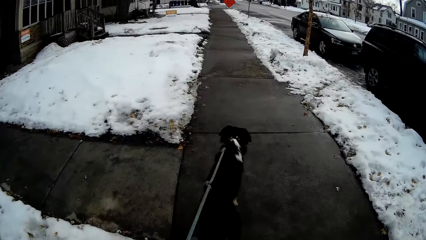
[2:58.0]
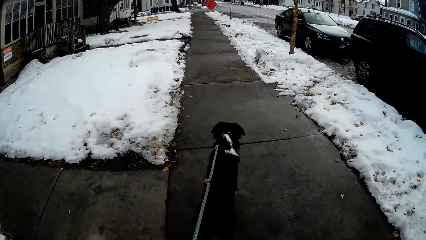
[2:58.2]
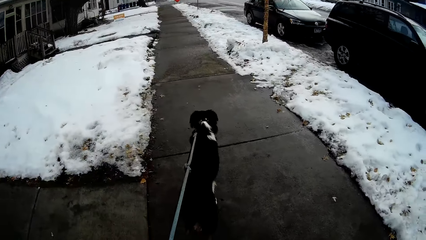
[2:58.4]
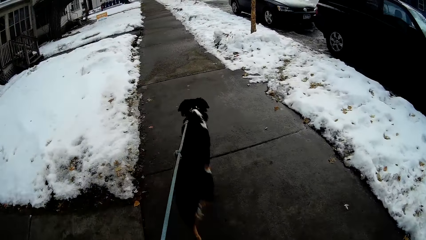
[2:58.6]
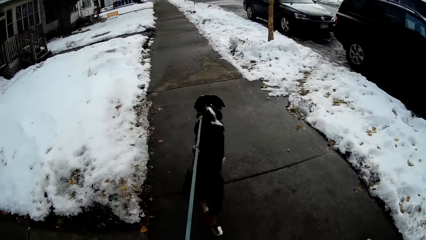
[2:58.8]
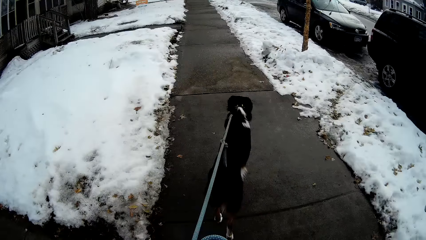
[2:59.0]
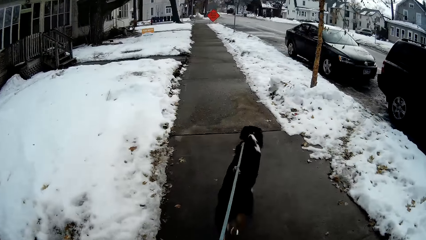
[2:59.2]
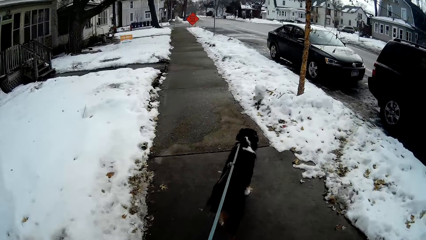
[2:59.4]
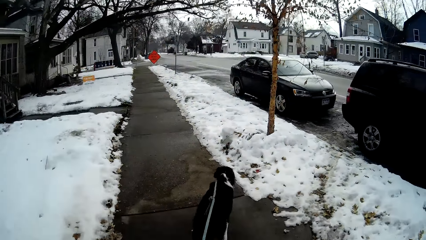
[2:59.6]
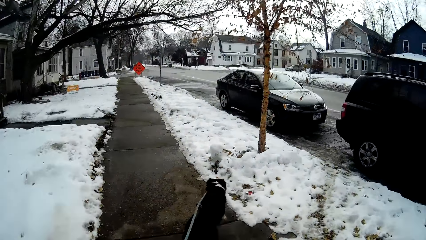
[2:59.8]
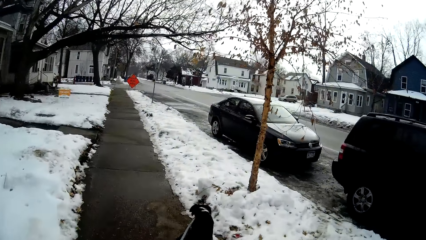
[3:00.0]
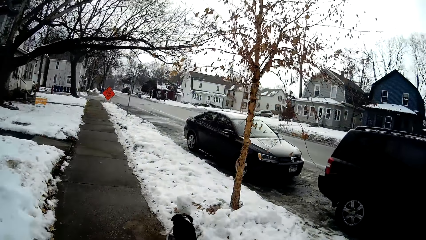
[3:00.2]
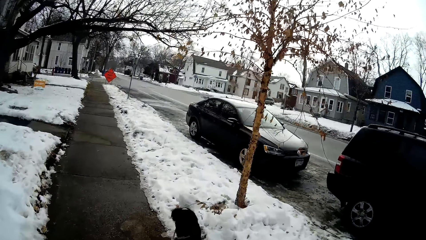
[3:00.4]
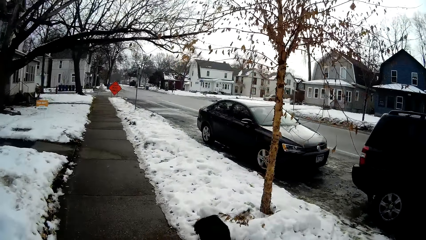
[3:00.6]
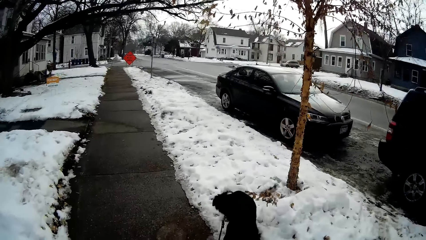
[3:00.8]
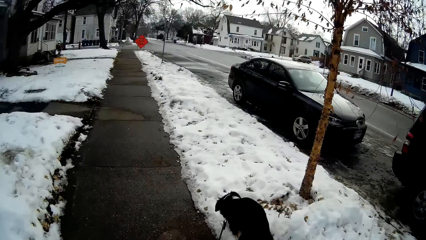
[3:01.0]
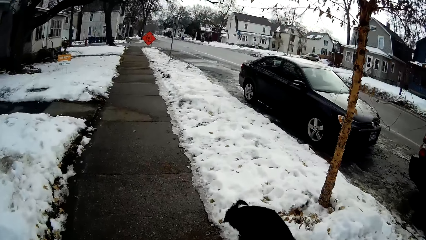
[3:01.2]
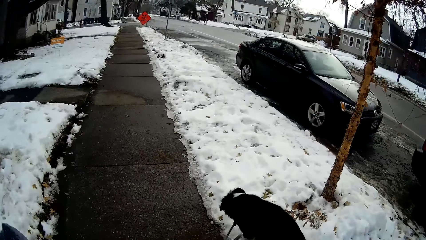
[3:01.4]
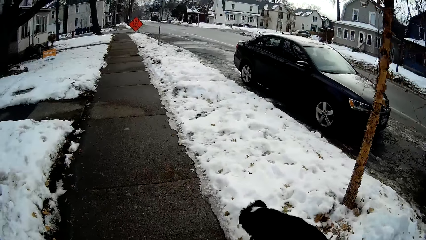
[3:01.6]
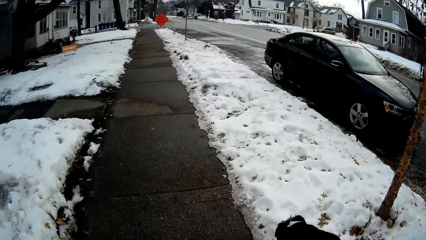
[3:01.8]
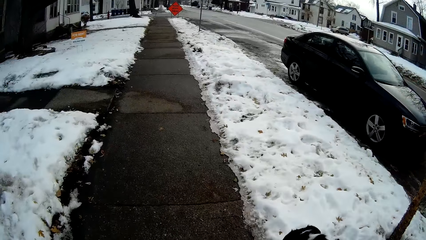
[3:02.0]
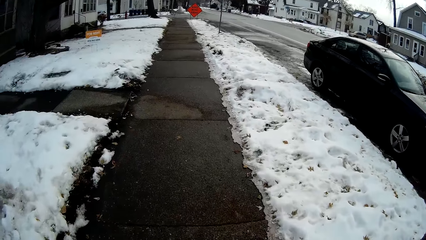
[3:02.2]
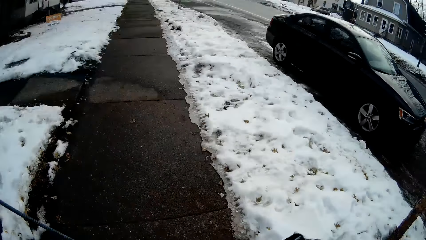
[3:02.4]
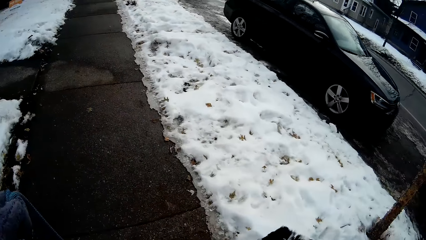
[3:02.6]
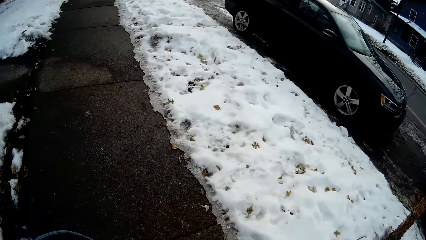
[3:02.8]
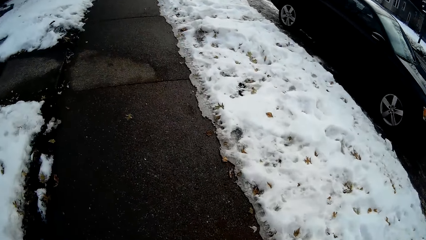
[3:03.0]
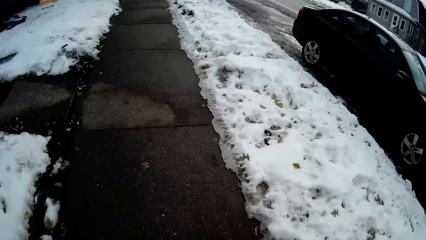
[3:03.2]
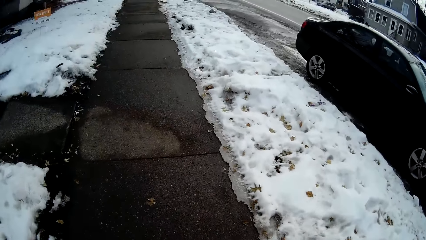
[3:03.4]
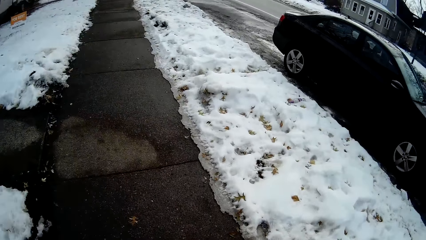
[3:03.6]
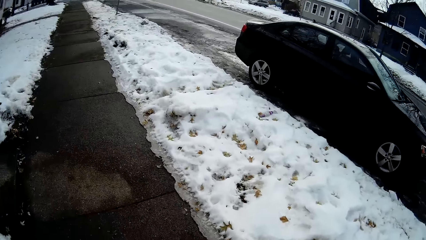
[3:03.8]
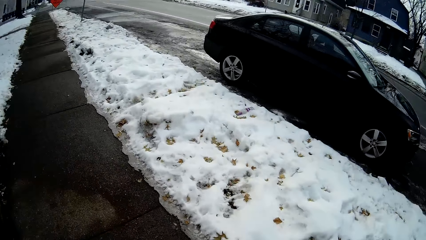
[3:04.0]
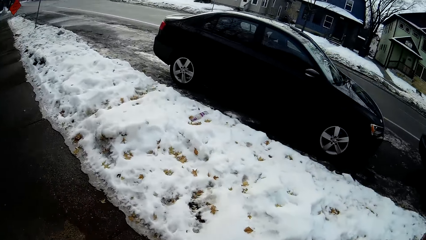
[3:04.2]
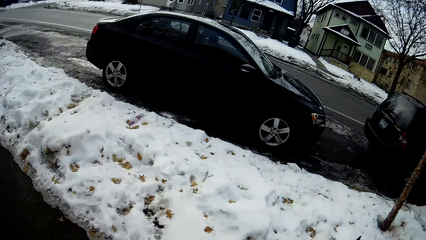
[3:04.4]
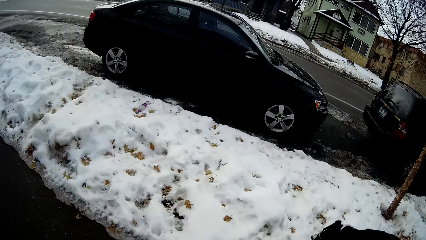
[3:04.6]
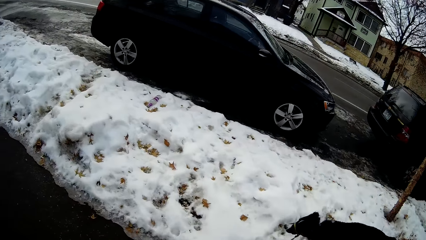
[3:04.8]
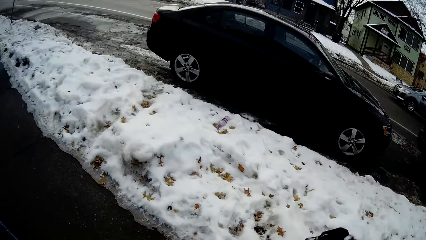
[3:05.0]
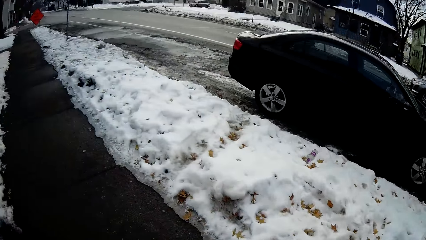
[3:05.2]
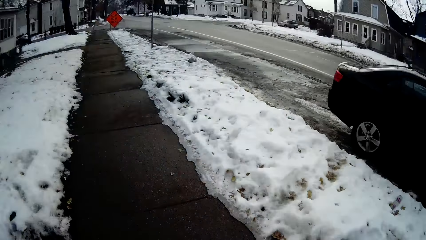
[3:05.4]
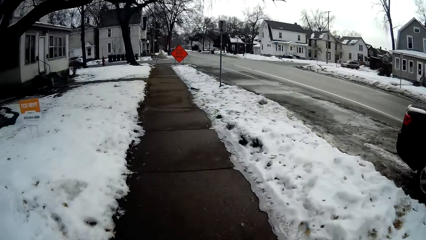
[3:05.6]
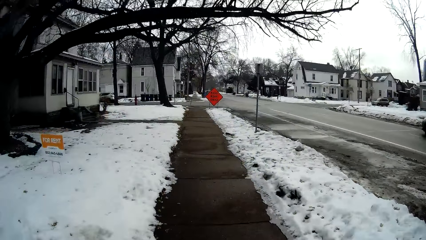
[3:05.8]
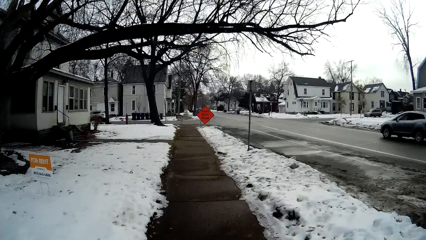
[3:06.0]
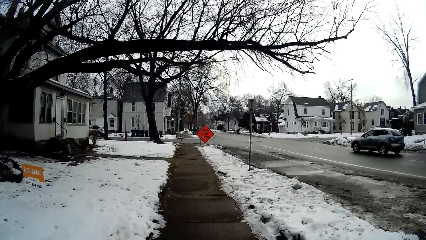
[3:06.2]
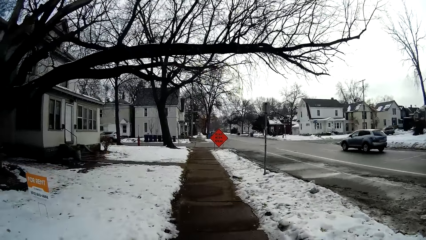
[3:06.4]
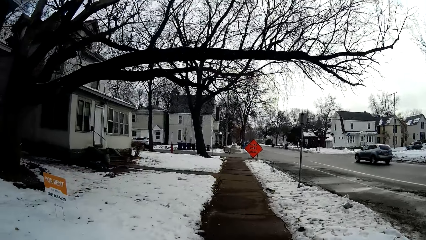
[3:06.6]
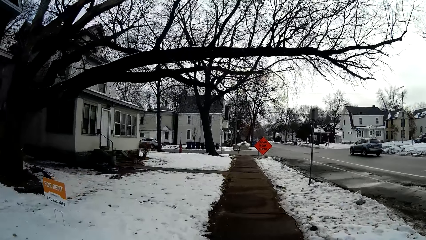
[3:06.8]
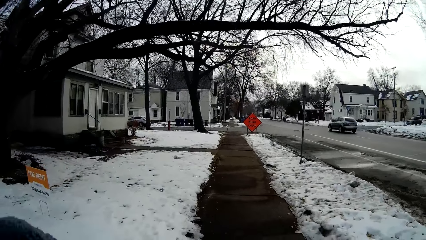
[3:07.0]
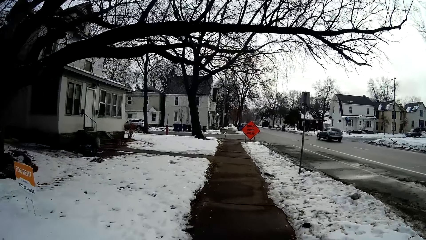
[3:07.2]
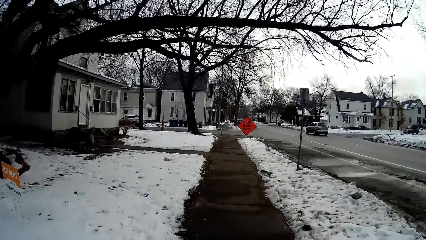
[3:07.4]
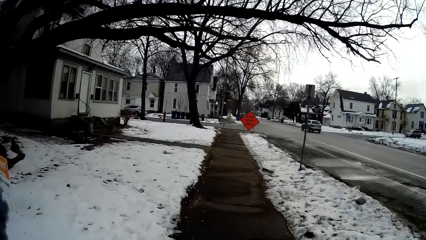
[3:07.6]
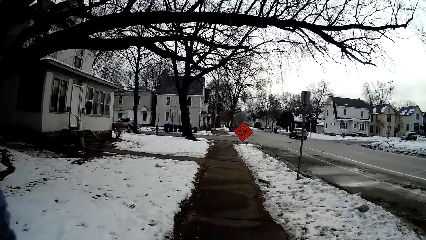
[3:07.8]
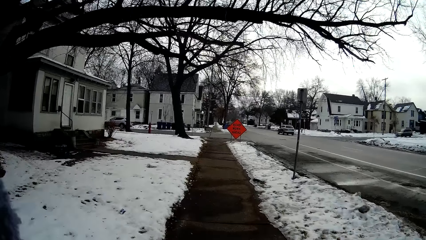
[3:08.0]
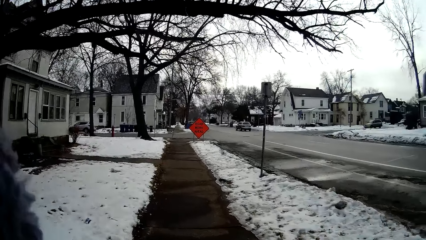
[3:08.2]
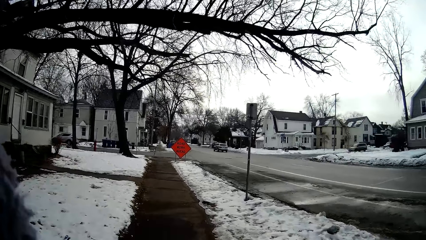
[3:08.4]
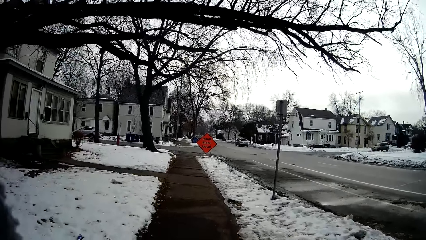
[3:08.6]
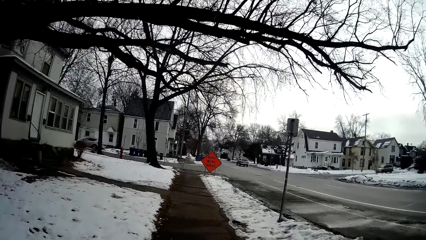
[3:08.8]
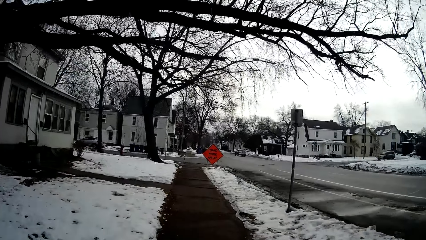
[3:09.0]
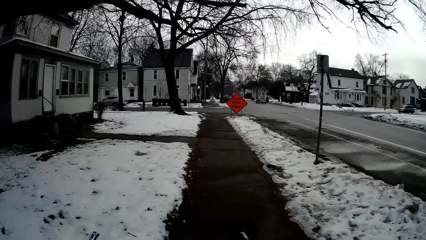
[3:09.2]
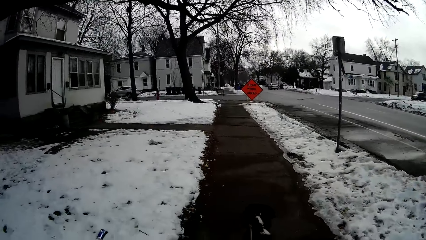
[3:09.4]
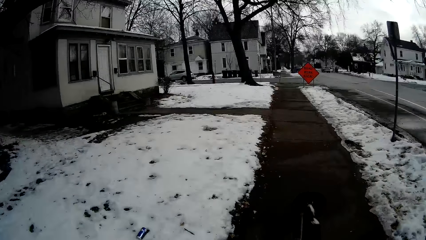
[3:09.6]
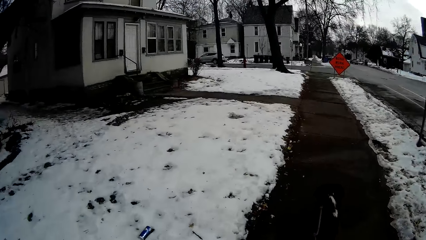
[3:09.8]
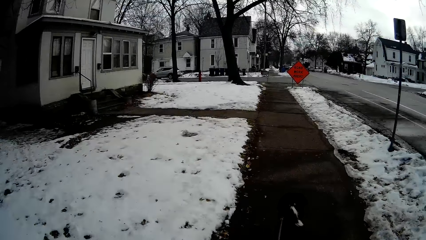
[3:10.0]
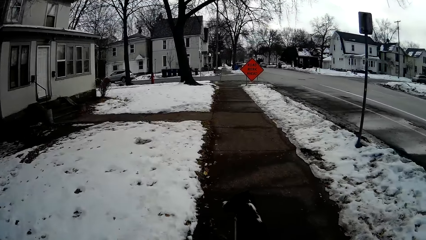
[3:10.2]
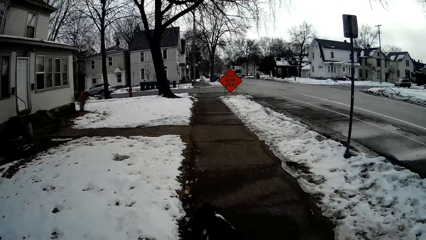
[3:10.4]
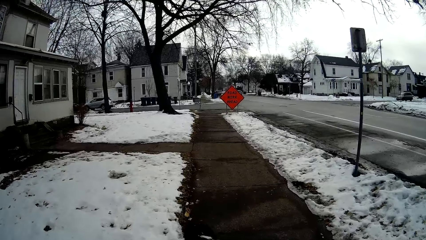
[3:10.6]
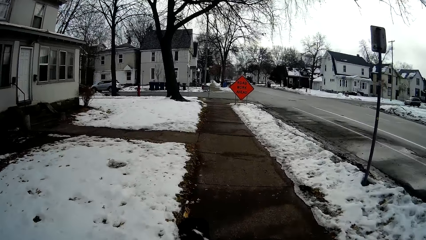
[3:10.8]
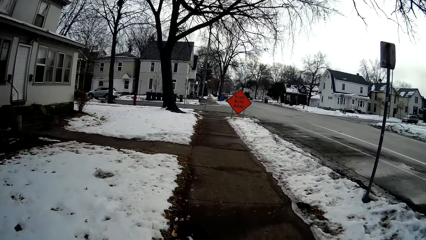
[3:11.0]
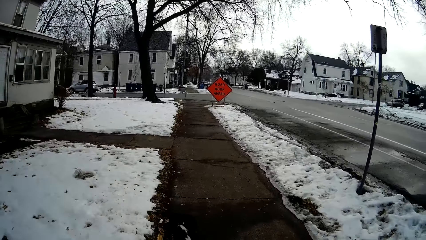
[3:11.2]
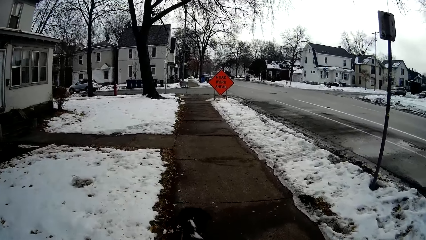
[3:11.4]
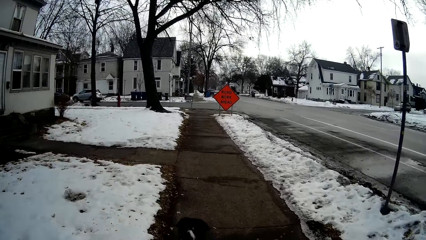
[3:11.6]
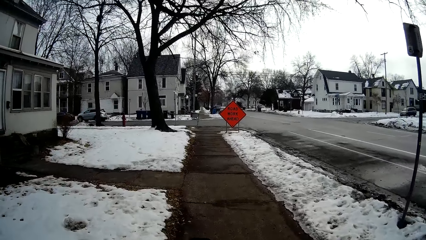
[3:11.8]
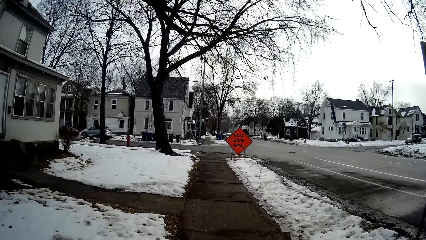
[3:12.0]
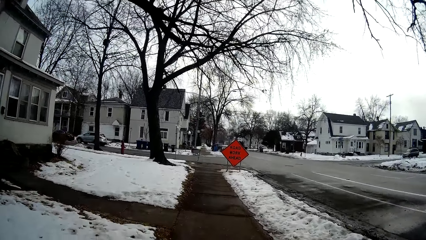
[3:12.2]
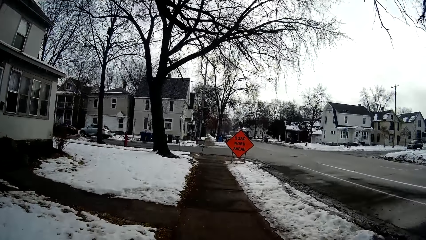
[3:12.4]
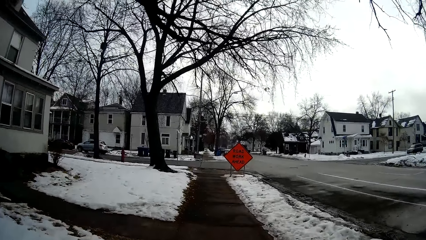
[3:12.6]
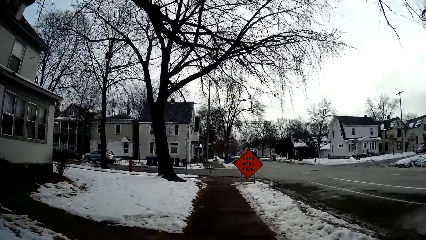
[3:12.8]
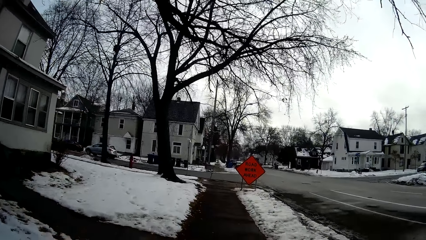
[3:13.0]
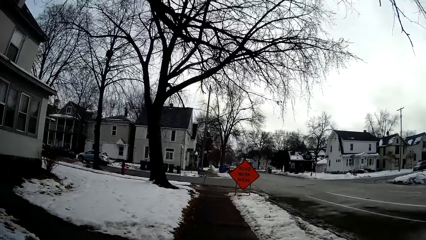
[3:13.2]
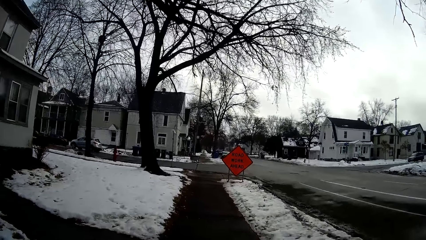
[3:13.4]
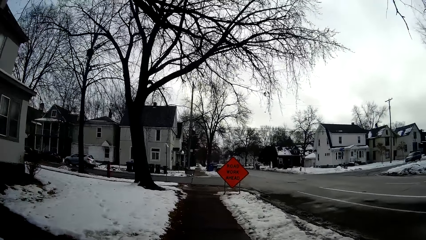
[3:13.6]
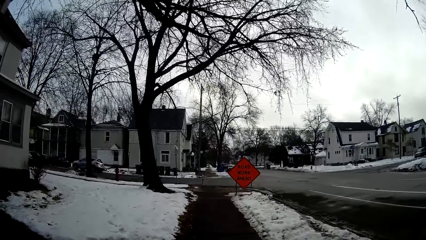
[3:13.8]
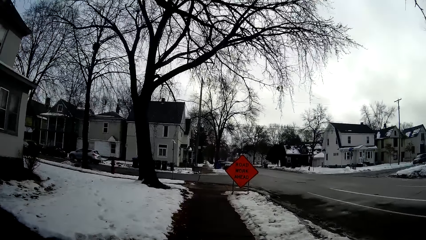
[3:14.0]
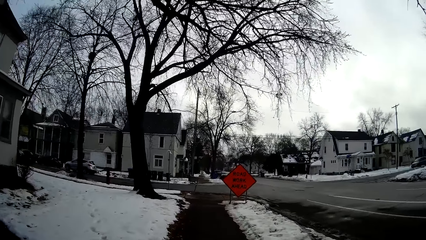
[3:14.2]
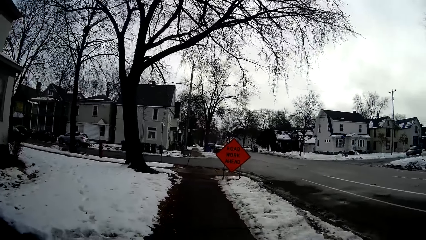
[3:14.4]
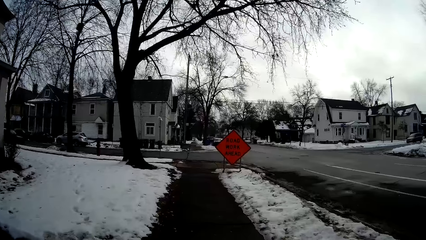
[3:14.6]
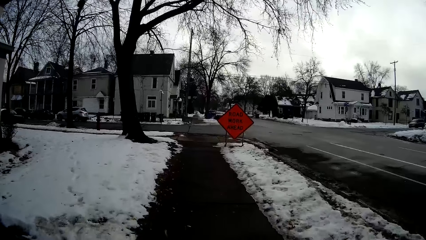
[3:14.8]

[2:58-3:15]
The camera wearer walks the dog on the sidewalk. They walk on the sidewalk. They walk the dog on the sidewalk. They walk on the sidewalk. They walk the dog on the sidewalk. They walk on the sidewalk.
